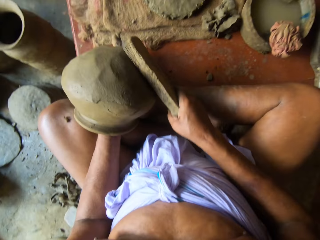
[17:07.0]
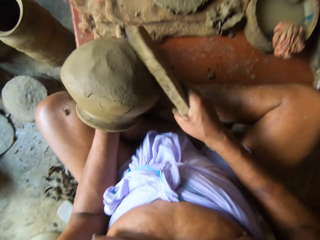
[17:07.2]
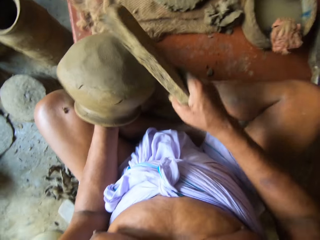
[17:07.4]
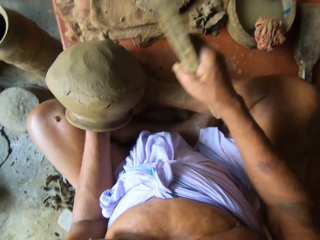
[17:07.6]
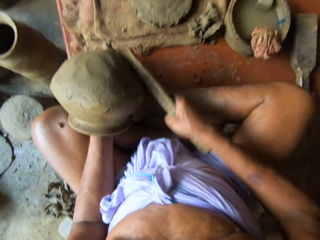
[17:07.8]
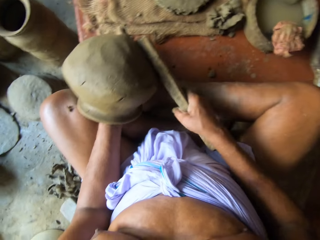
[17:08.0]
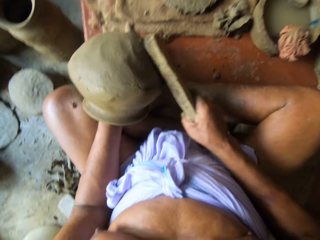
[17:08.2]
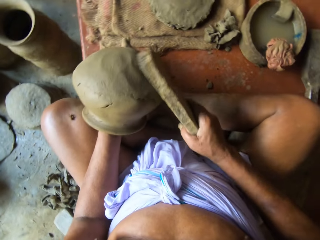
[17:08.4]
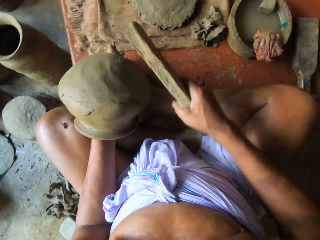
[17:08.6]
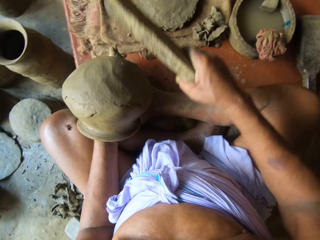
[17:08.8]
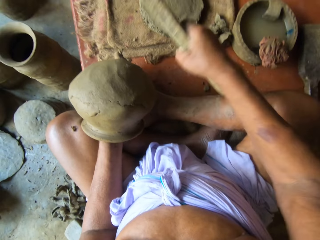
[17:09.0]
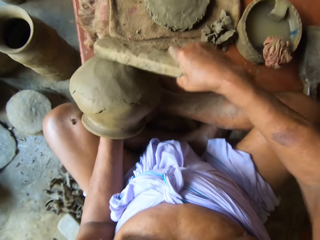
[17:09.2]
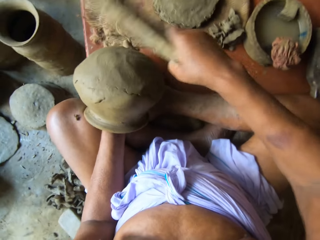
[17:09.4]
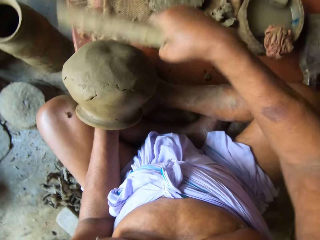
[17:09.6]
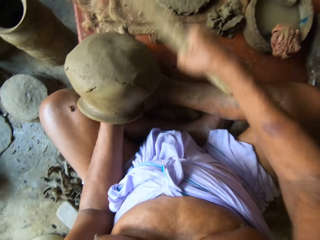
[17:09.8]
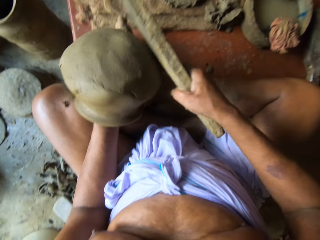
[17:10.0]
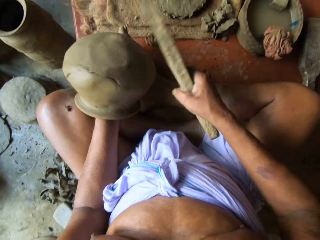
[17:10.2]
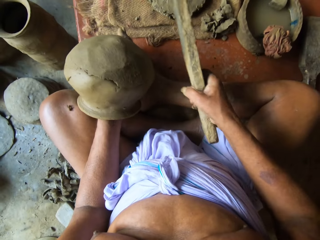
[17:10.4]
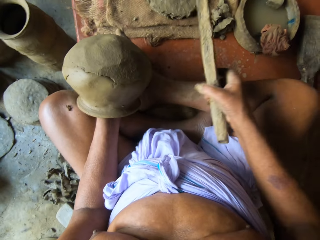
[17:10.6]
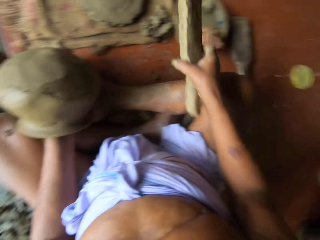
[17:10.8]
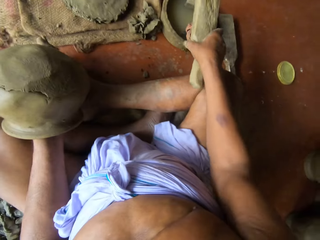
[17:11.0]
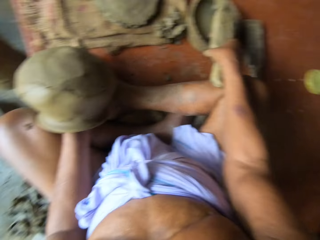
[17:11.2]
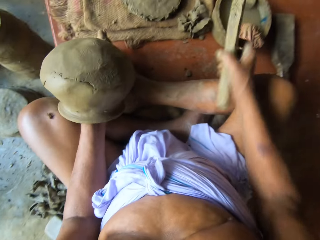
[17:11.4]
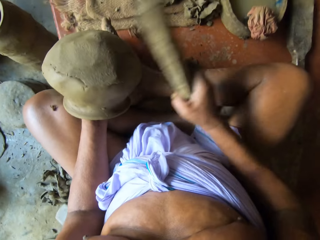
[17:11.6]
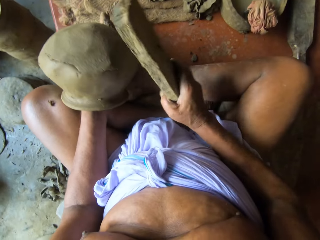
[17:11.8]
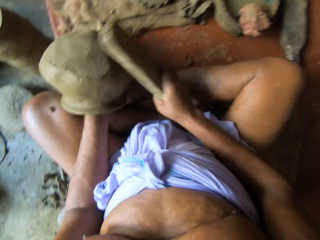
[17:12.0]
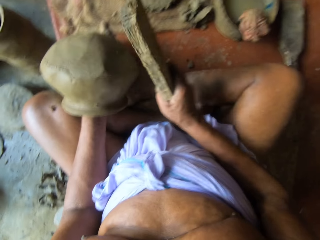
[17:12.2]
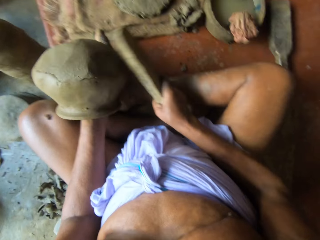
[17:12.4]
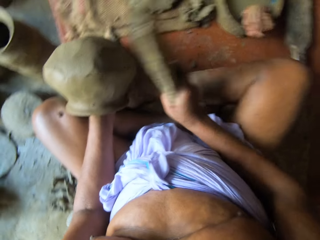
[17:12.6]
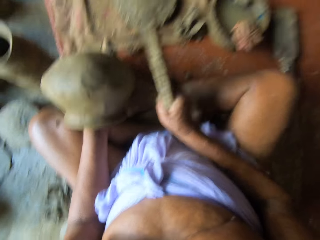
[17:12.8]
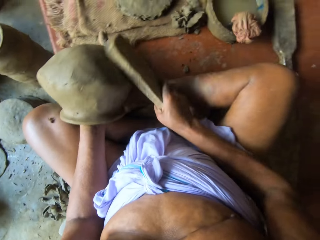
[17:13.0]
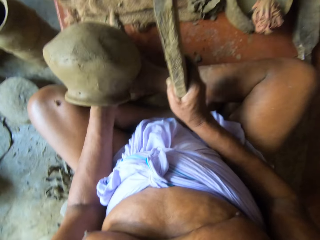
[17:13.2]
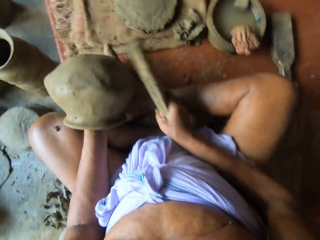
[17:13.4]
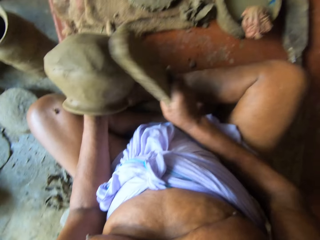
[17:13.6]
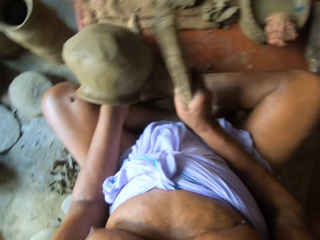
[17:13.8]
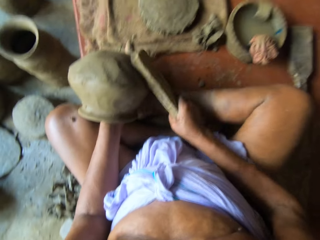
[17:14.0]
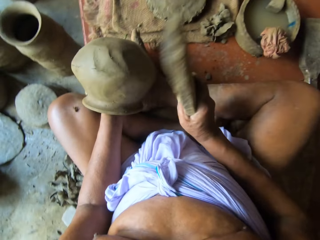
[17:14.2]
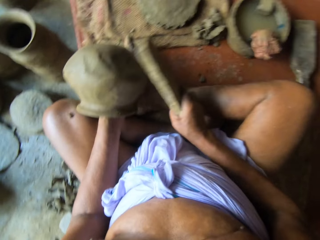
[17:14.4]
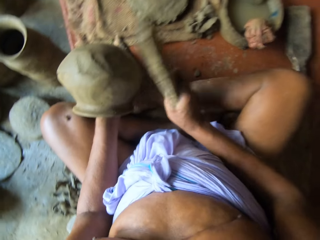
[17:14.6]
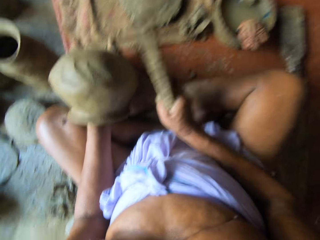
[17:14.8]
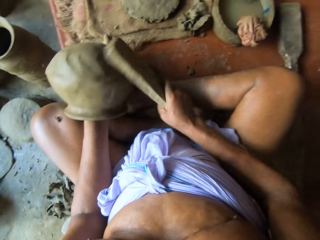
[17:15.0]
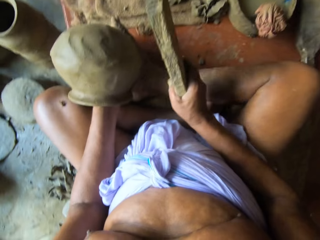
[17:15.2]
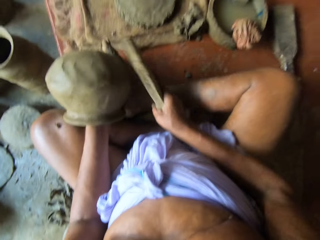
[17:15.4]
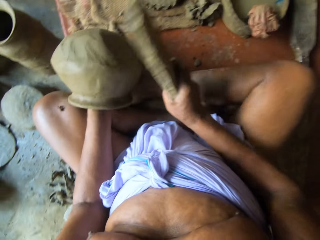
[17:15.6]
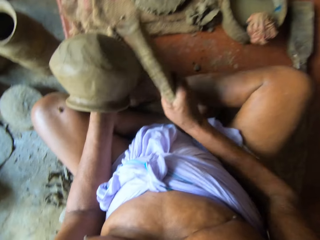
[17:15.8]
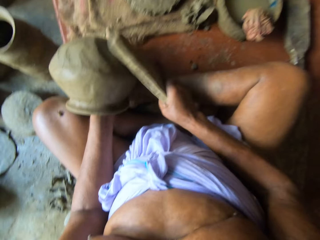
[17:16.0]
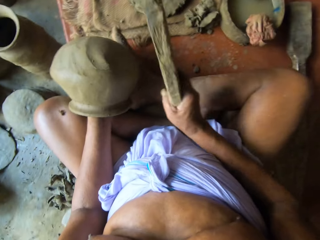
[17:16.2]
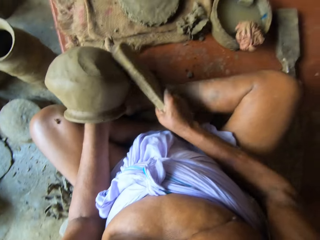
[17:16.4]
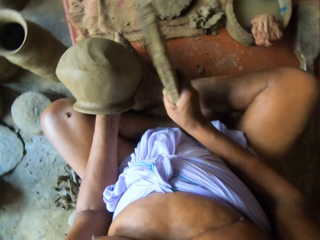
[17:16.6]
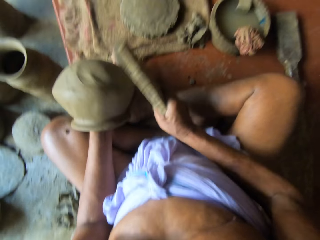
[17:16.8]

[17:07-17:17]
The camera wearer hits the wood on the wet rug. He touches the clay gum in the mortar with the sculpting wood in his right hand. He hits the clay pot in his left hand with the sculpting wood in his right hand.

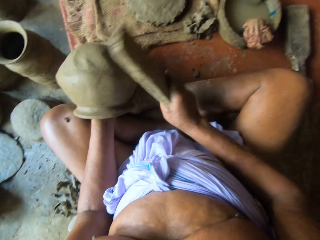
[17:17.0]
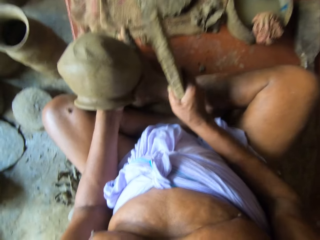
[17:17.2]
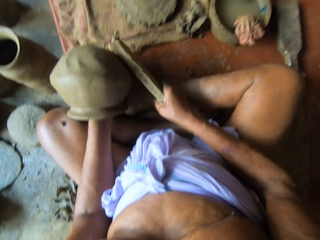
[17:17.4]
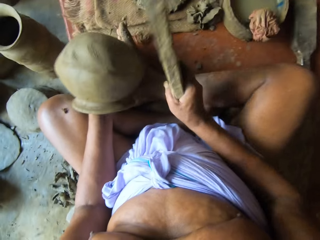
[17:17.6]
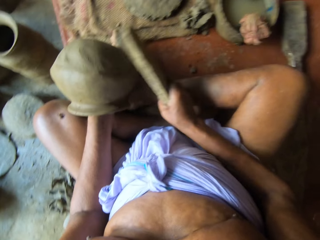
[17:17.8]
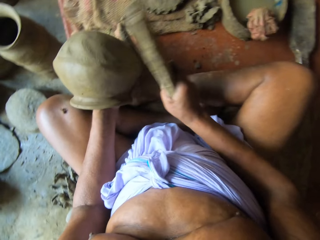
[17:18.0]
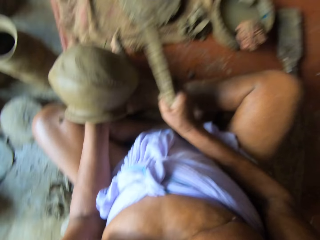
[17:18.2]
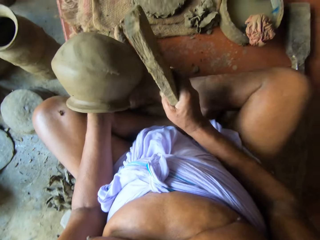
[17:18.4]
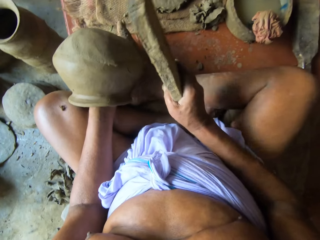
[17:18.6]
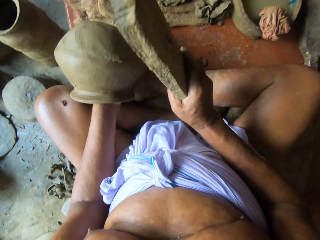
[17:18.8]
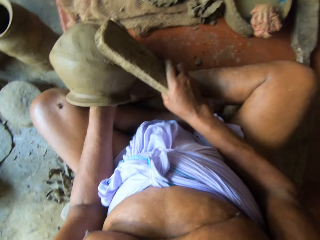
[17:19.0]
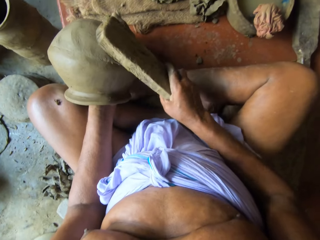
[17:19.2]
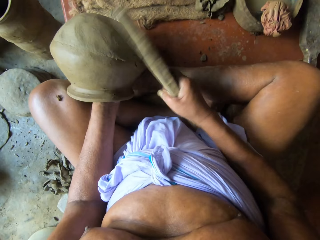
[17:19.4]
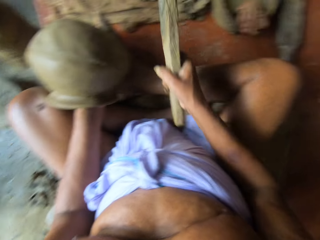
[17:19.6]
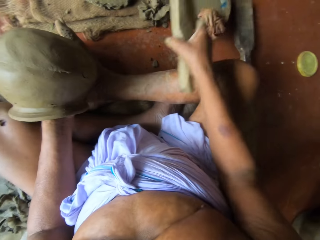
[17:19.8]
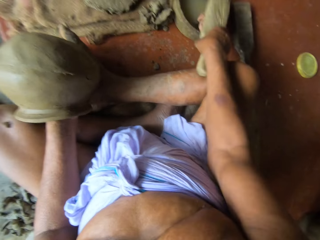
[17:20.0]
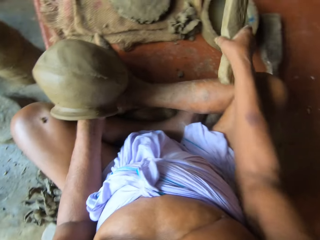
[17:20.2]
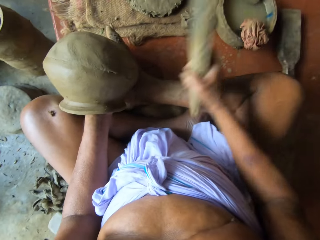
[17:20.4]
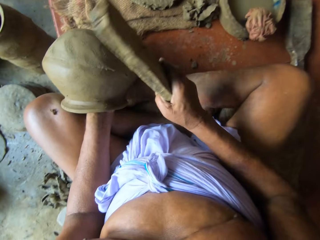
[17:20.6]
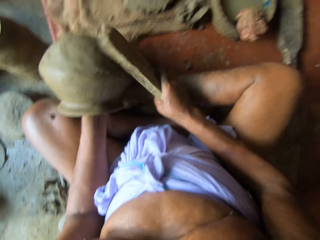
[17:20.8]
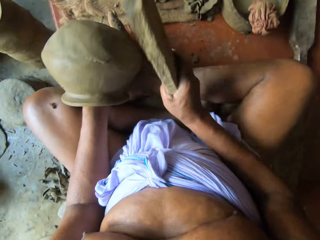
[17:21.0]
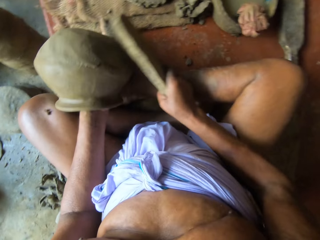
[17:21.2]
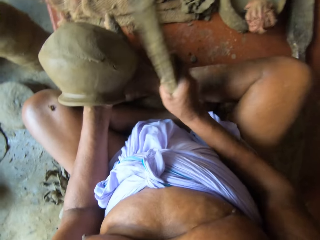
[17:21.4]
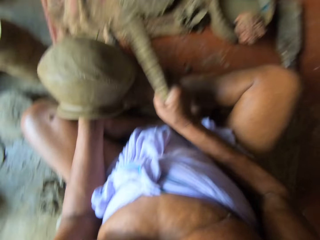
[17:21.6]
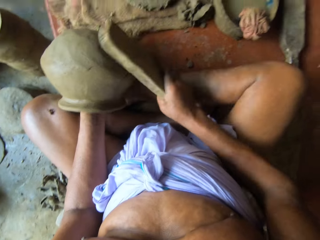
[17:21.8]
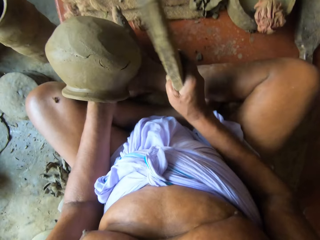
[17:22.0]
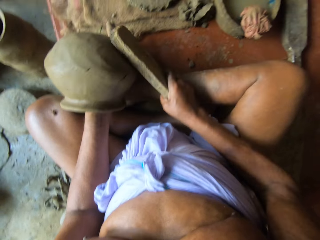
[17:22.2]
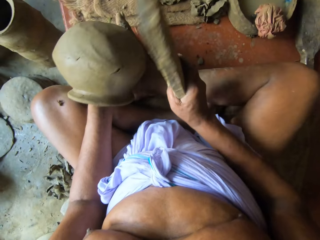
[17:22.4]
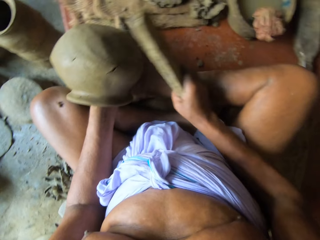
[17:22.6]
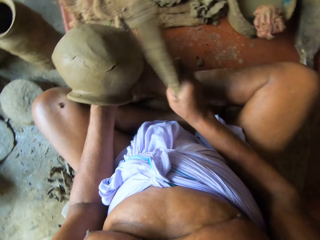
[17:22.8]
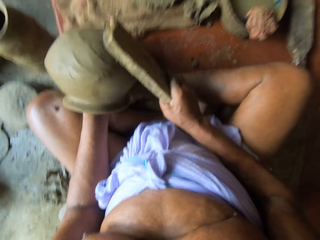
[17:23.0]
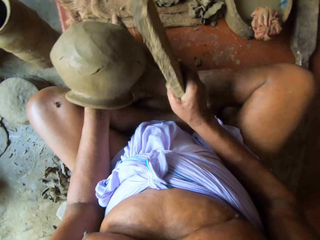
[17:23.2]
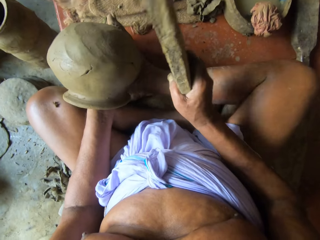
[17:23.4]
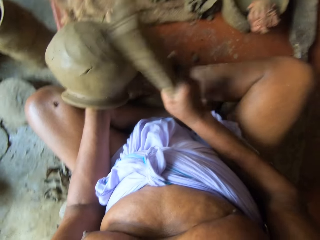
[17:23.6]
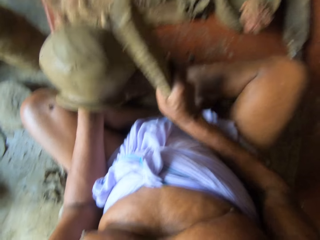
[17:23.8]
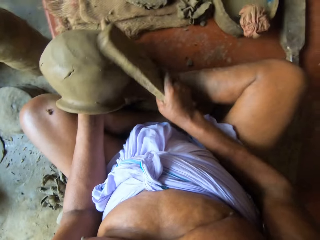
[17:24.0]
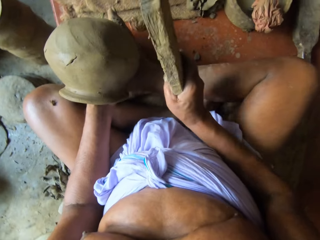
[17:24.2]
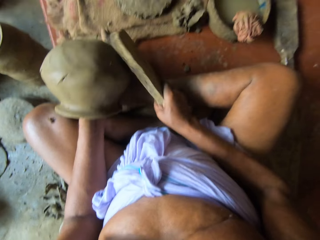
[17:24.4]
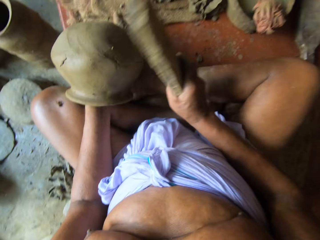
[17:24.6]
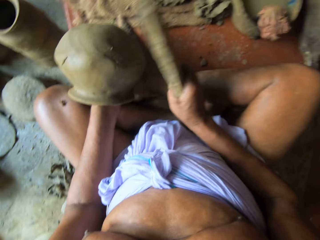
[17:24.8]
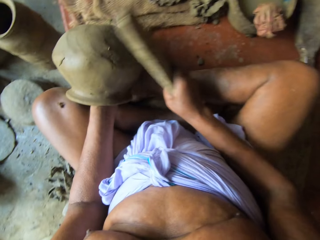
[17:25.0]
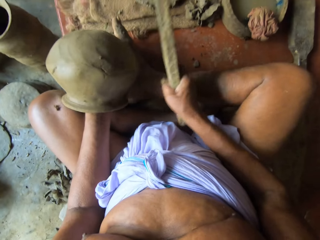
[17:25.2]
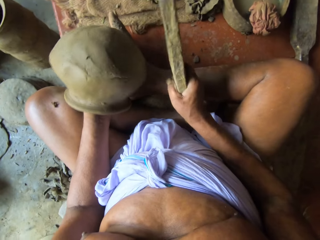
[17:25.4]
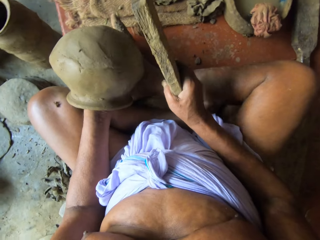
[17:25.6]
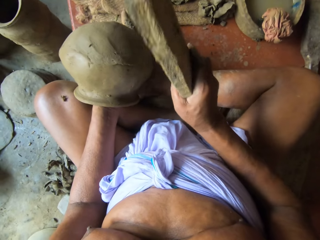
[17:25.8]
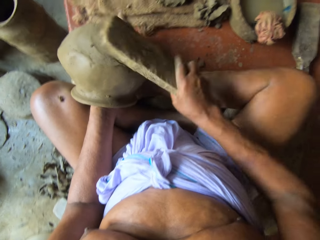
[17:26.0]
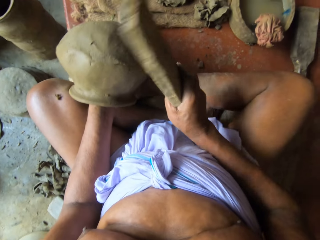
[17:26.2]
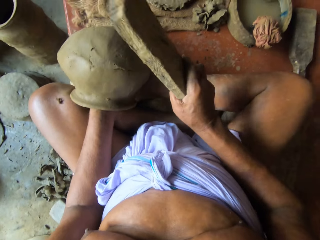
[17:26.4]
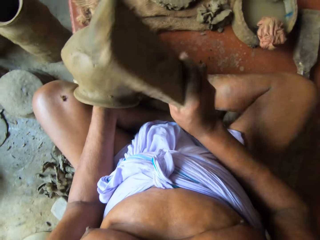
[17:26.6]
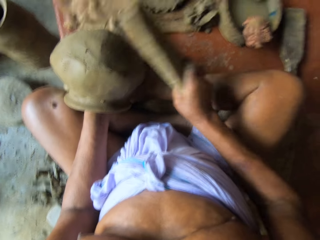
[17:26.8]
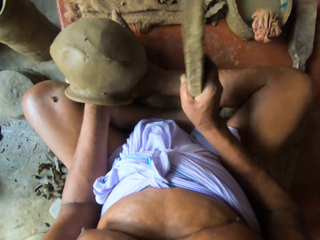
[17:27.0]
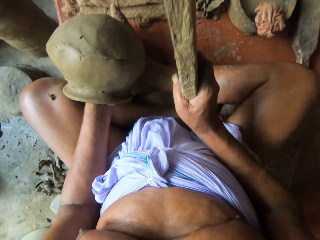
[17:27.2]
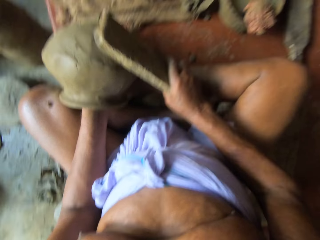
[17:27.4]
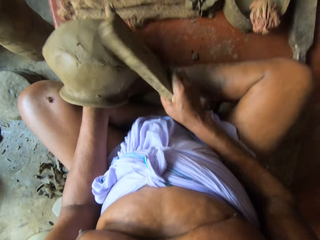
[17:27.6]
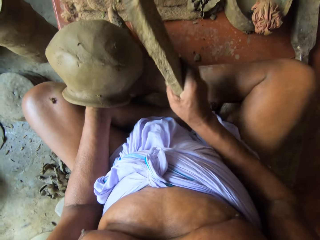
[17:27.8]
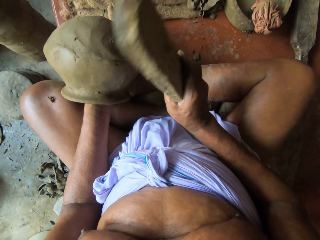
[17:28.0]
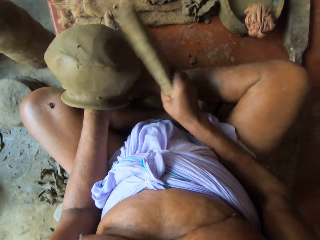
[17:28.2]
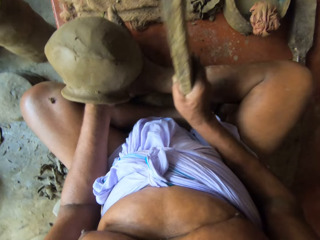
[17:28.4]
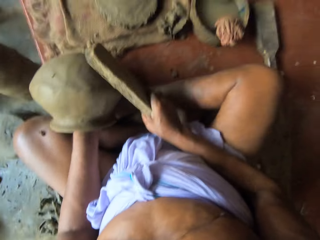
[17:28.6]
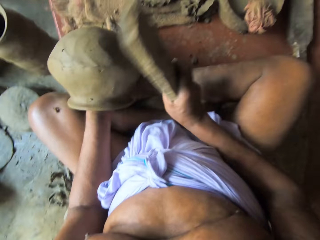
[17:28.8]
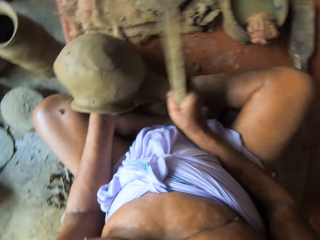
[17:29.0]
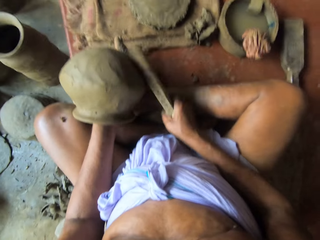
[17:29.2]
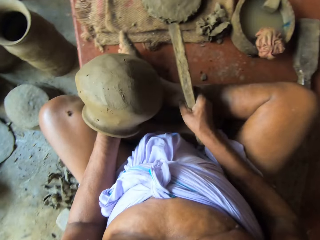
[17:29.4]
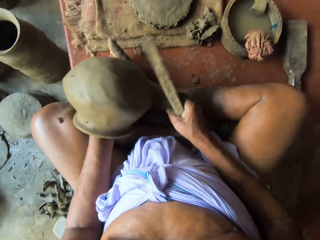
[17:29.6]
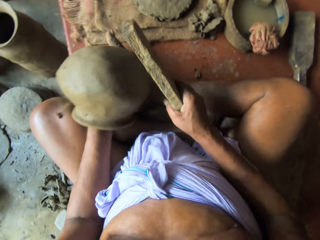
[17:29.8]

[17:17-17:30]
The camera wearer hits the wood on the wet rug. He touches the clay gum in the mortar with the sculpting wood in his right hand. He hits the clay pot in his left hand with the sculpting wood in his right hand.
